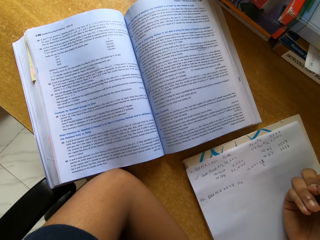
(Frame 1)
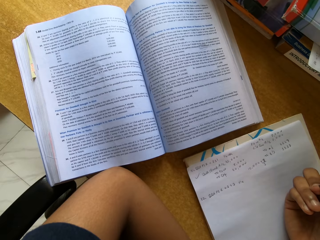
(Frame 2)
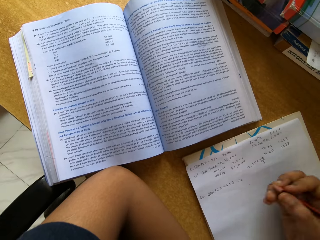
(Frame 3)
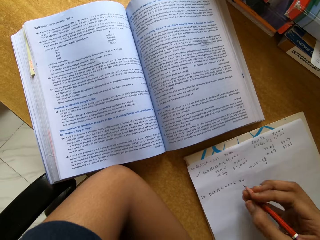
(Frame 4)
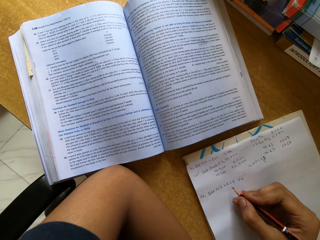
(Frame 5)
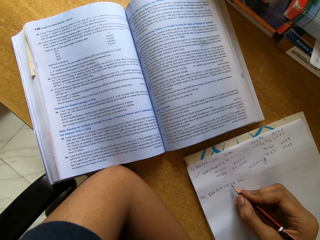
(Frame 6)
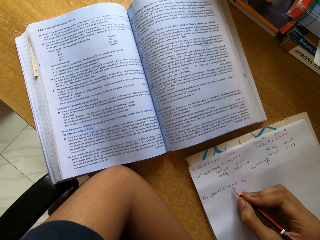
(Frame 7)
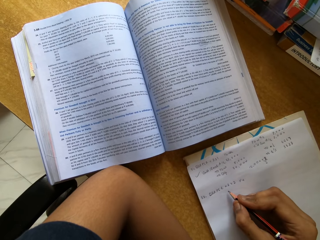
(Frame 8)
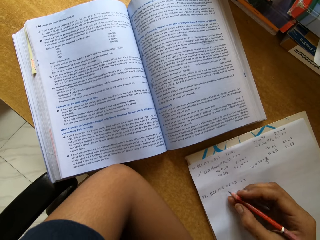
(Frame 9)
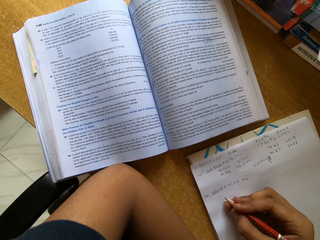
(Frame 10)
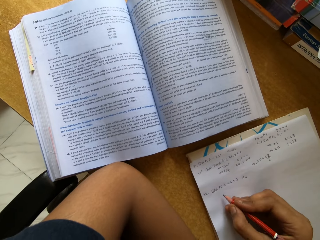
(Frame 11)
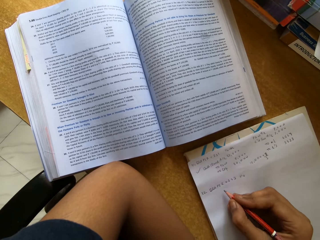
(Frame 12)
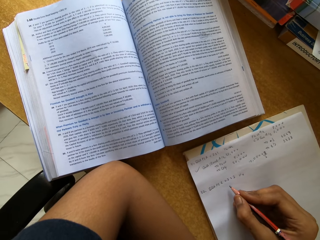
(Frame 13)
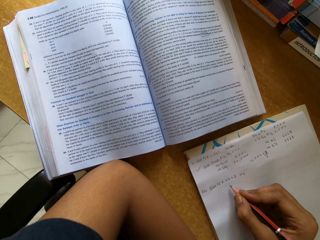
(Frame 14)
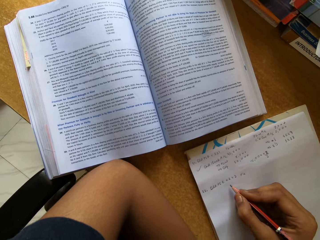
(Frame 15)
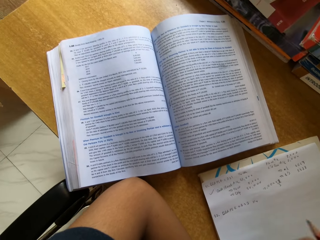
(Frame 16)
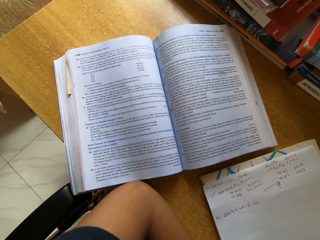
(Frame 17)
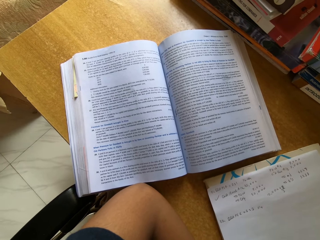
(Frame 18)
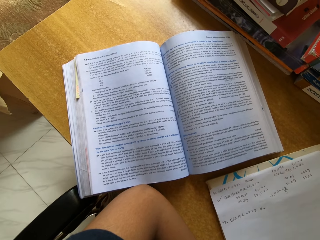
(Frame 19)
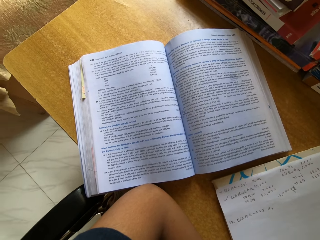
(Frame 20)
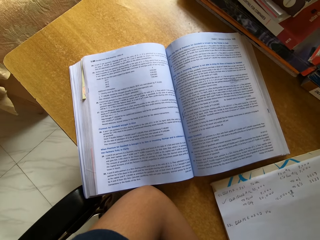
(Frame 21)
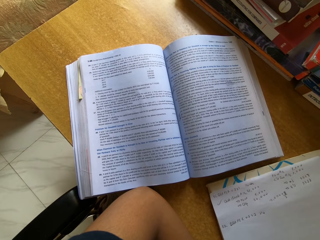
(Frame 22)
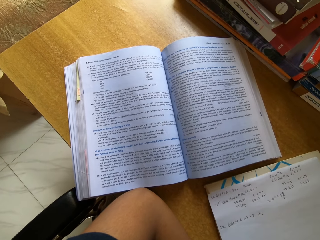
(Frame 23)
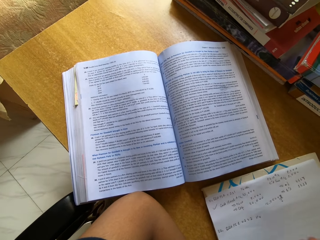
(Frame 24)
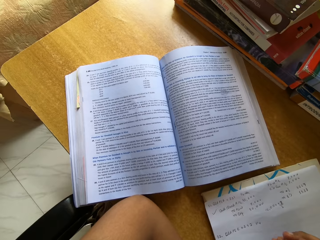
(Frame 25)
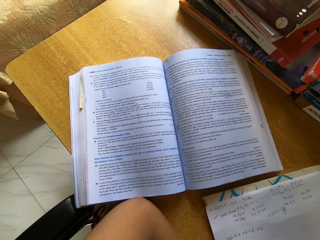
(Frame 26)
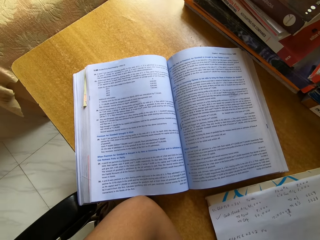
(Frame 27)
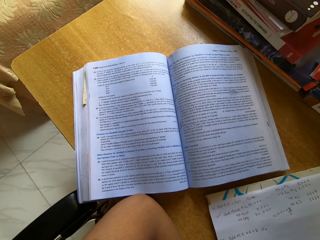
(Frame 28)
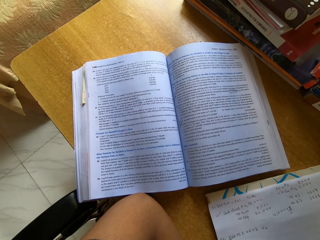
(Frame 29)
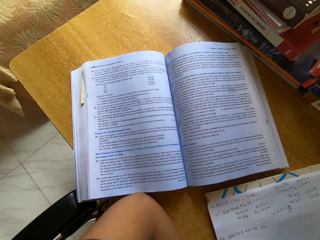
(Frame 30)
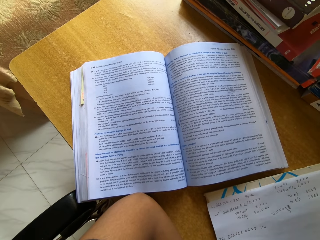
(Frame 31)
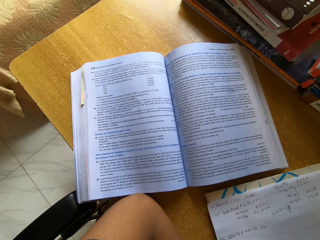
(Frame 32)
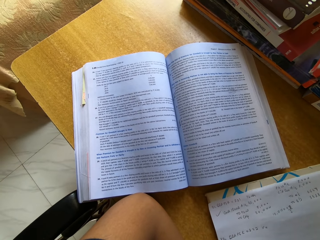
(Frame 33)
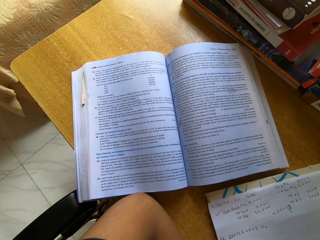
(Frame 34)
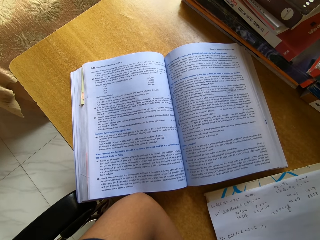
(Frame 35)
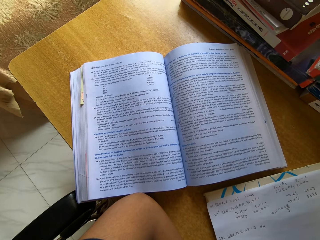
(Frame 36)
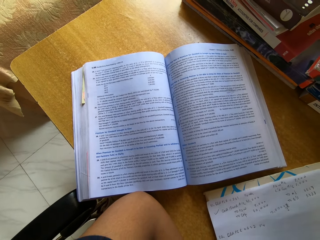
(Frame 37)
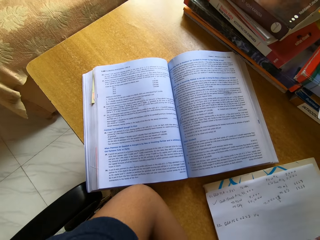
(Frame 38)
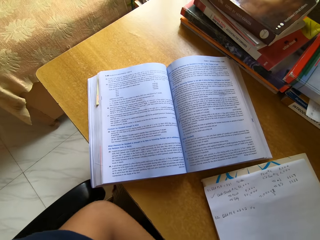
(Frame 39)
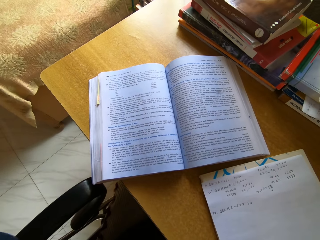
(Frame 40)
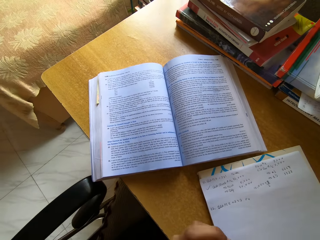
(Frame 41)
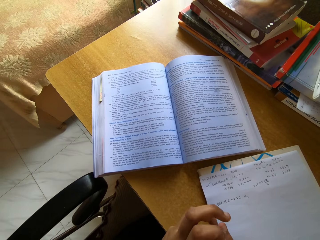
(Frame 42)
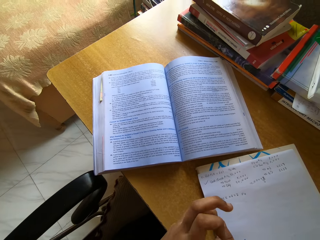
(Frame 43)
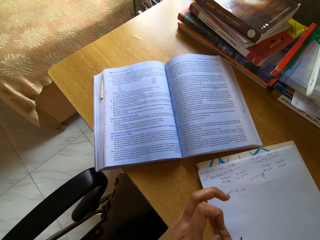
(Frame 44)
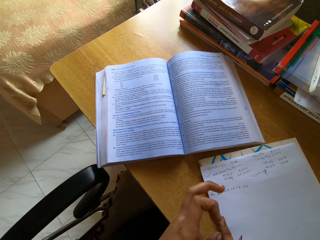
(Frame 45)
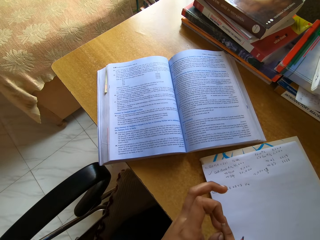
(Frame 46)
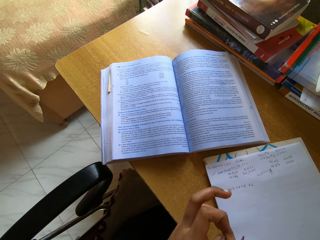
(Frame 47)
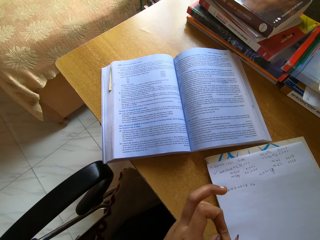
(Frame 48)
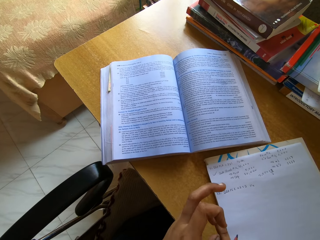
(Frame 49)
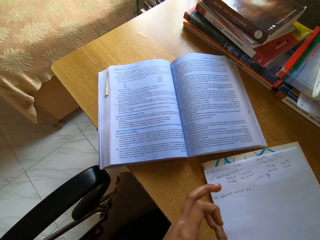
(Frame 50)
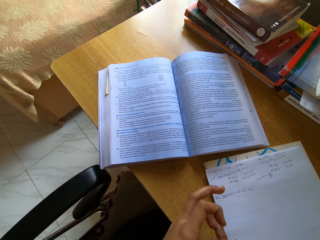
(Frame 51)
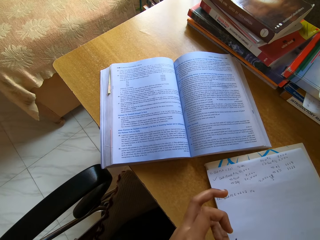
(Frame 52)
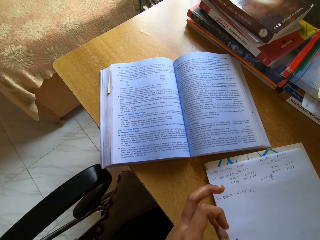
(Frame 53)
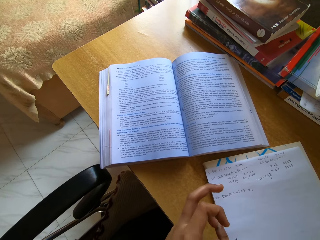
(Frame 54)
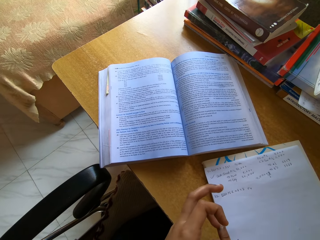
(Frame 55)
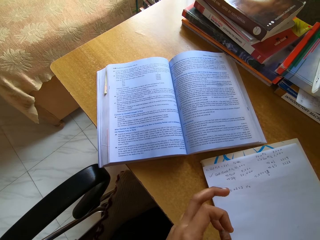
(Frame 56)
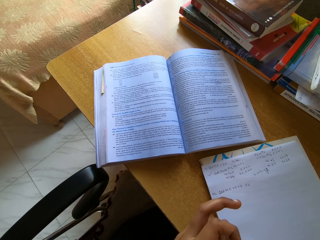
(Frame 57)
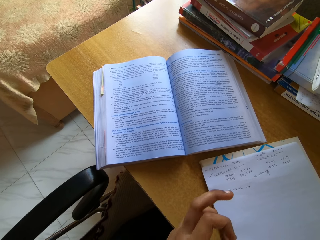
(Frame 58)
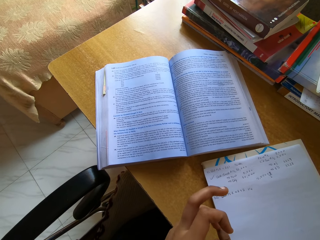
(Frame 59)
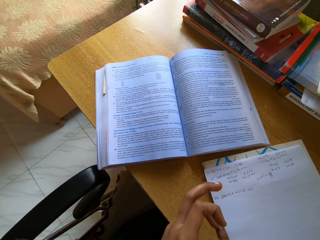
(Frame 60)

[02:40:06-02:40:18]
The camera wearer reads a text book.

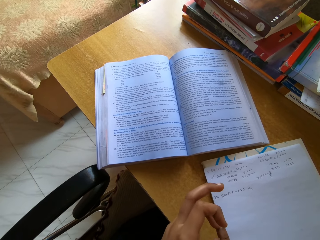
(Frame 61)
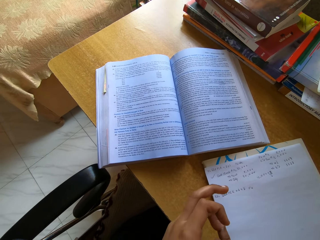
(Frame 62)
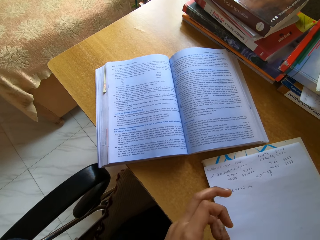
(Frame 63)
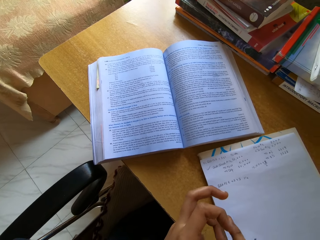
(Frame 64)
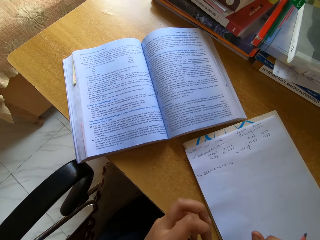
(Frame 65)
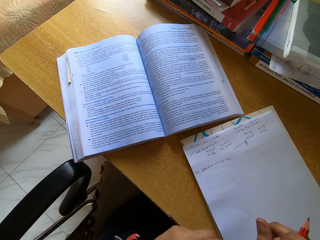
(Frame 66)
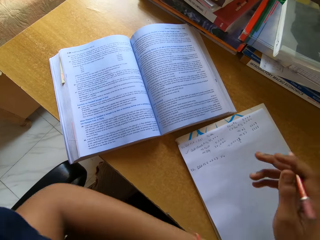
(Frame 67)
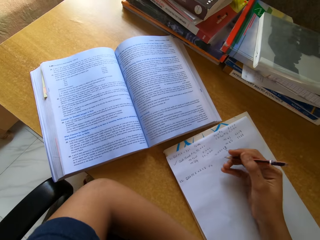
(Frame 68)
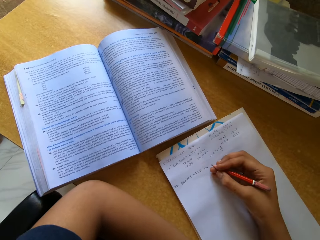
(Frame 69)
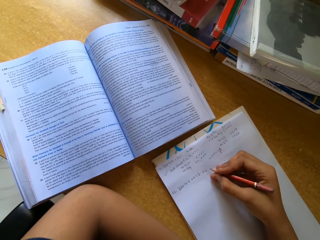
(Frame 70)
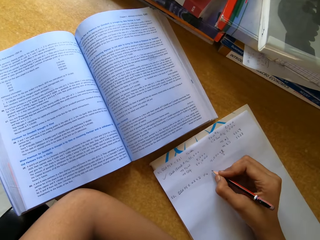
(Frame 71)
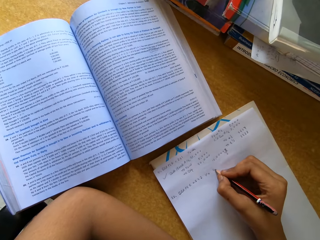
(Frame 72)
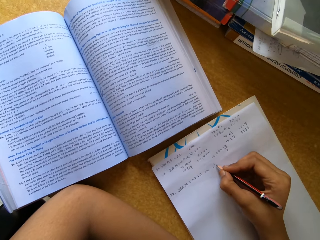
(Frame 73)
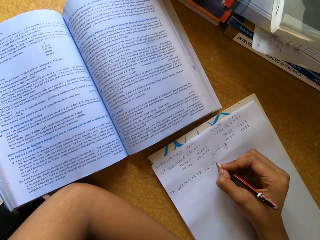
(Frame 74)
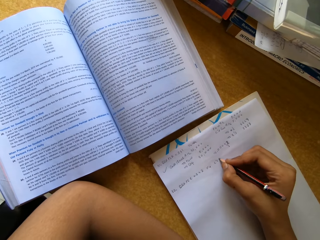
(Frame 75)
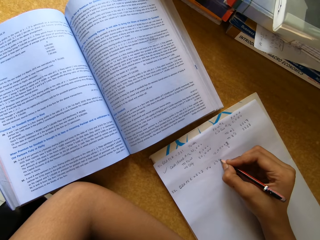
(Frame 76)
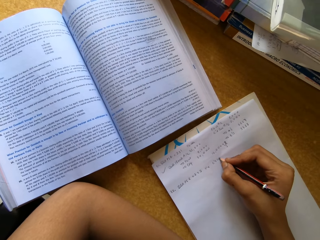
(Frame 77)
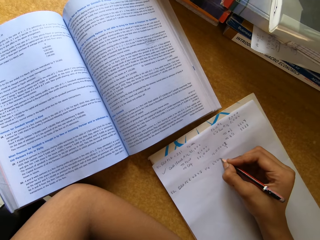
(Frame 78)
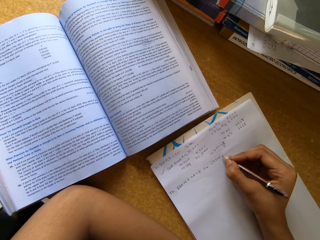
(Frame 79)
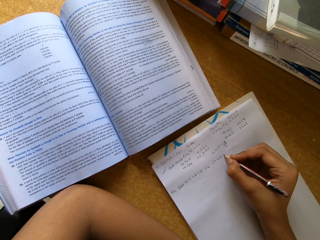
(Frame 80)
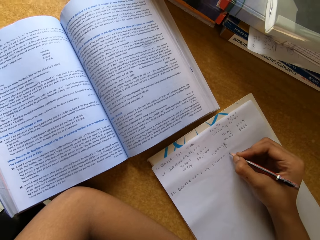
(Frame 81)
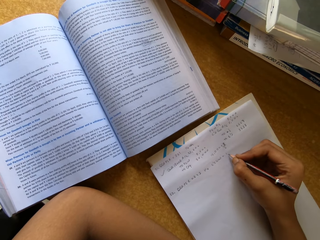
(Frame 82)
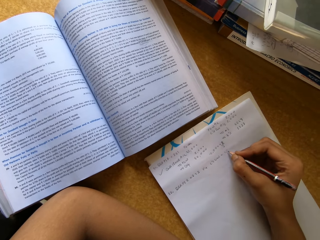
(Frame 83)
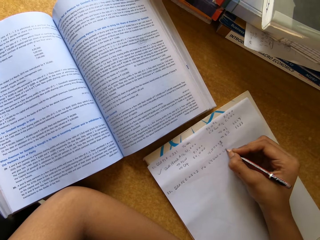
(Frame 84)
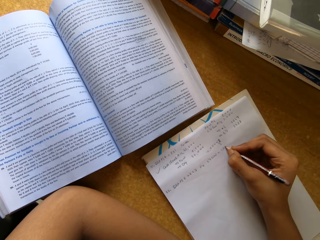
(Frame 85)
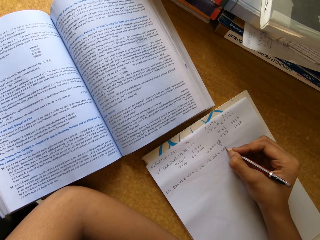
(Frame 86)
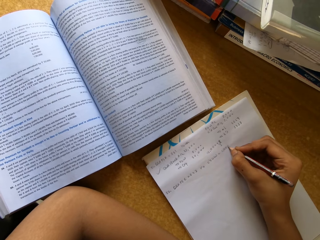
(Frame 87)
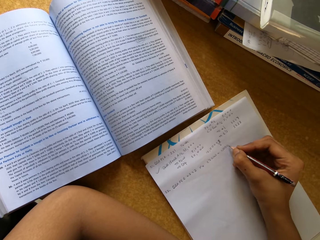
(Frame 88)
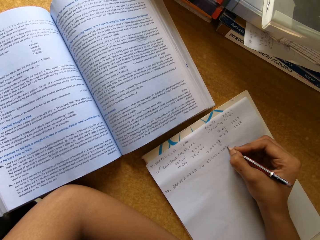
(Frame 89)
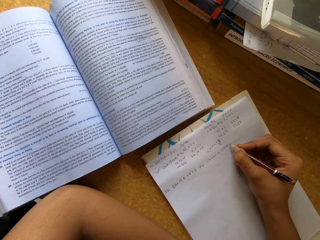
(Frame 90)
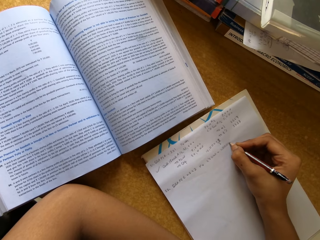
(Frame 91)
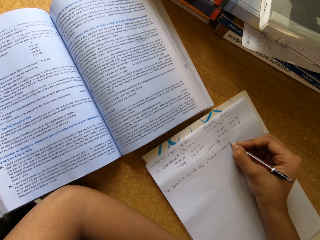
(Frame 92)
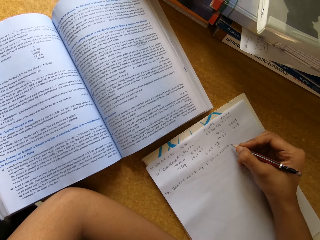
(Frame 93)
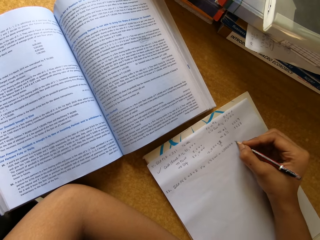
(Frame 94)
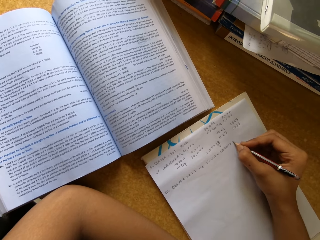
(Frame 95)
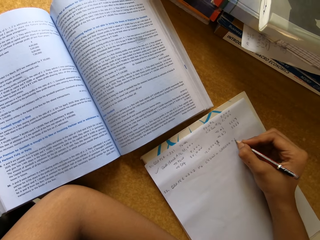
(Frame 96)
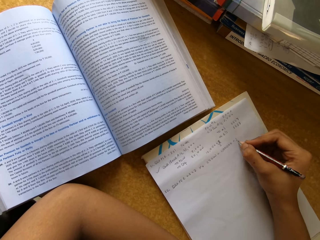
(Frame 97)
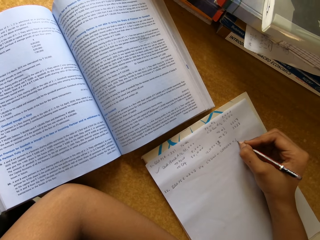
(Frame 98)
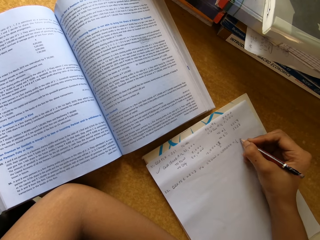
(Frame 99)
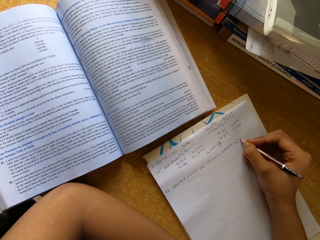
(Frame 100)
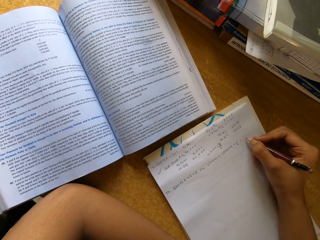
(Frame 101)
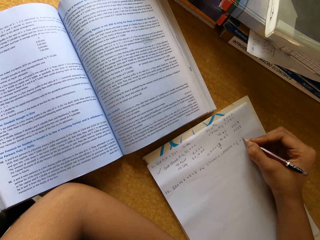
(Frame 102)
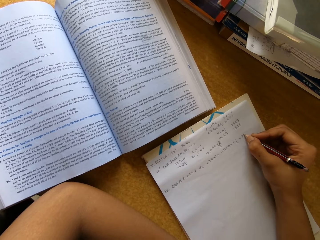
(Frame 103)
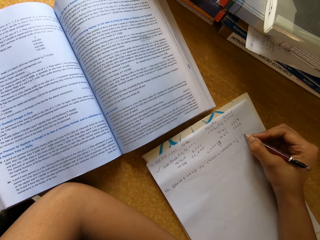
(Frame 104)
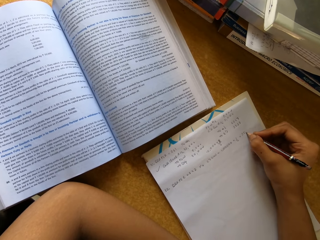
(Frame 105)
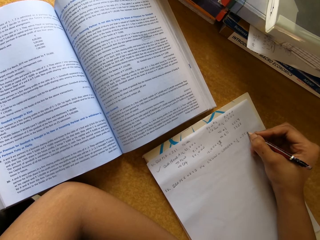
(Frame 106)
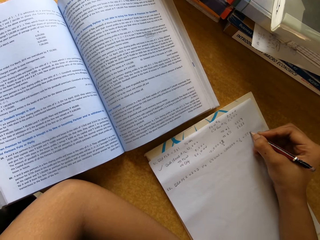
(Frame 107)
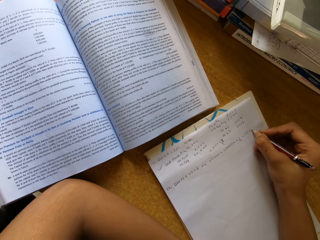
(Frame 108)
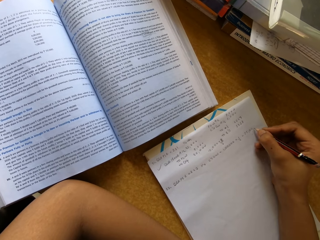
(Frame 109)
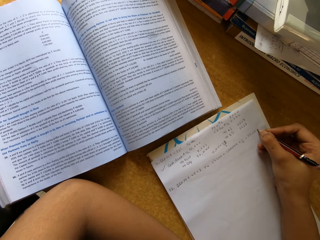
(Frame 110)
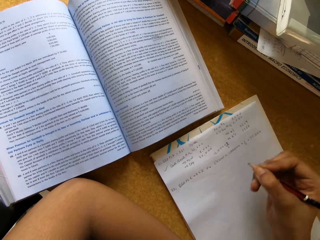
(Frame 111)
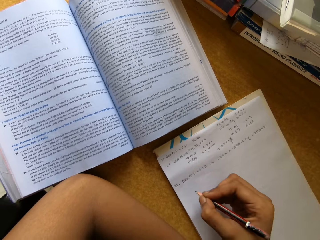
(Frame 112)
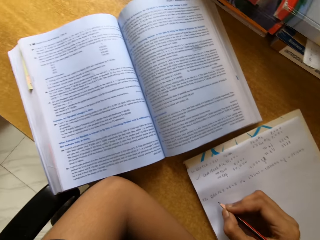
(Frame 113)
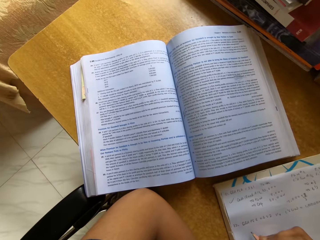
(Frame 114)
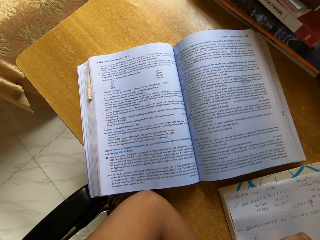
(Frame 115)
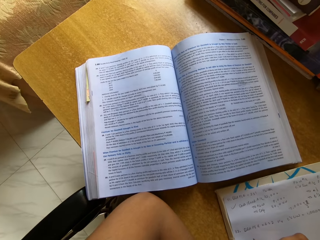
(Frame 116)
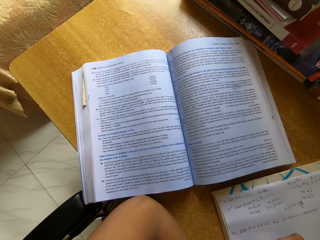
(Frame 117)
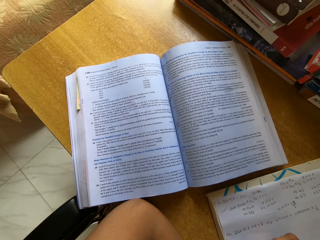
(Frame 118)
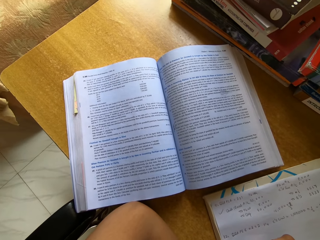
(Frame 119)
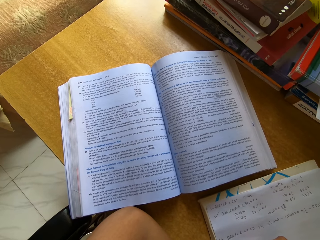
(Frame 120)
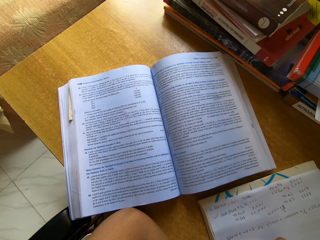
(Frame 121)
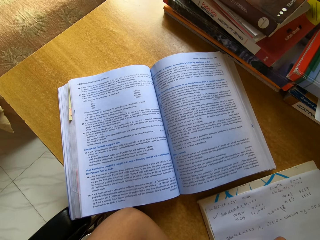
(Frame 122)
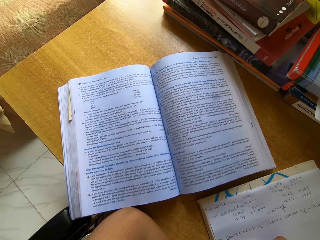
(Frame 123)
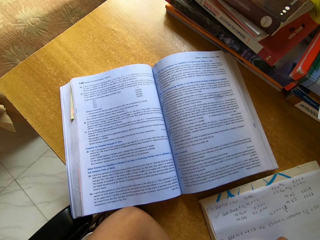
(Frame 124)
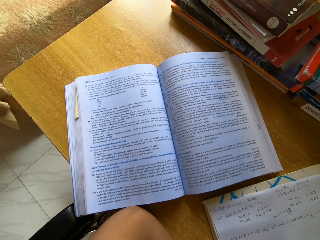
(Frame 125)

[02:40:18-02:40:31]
The camera wearer writes on a paper with a pencil.
